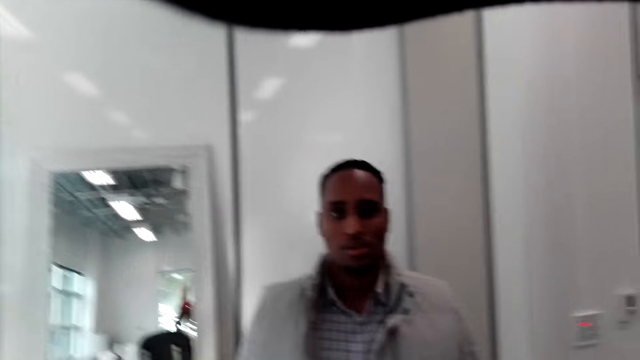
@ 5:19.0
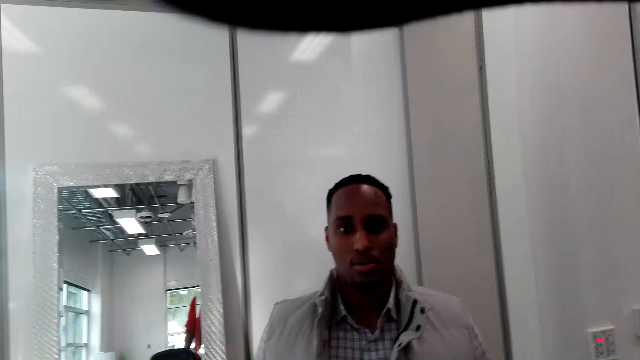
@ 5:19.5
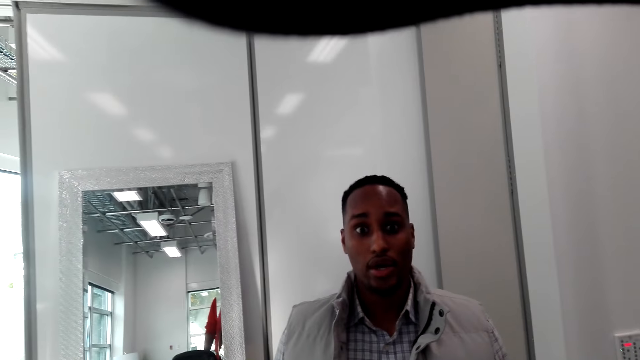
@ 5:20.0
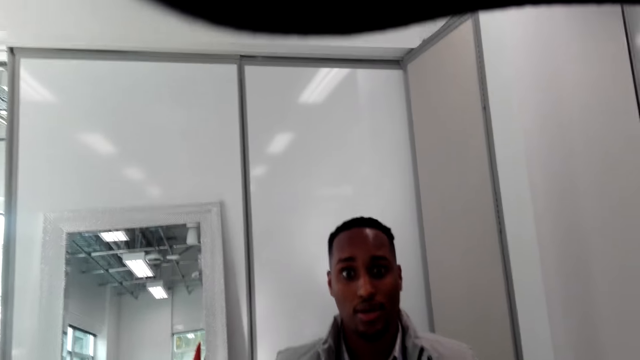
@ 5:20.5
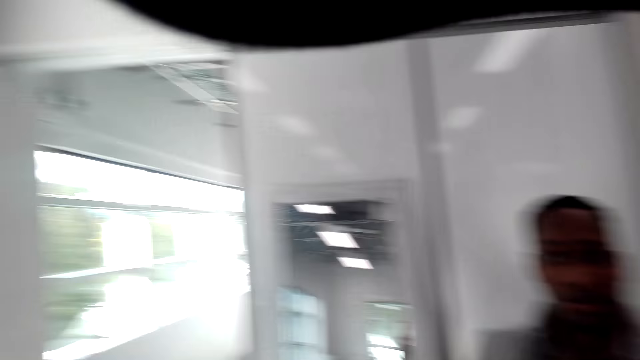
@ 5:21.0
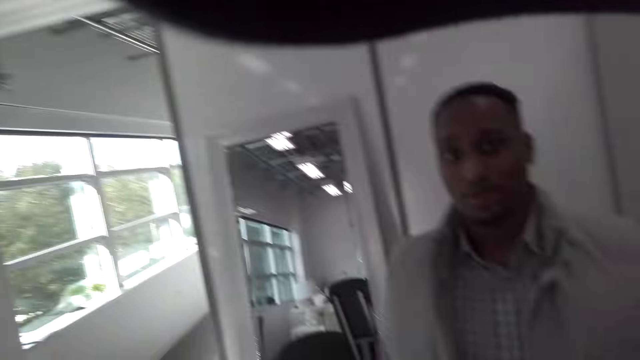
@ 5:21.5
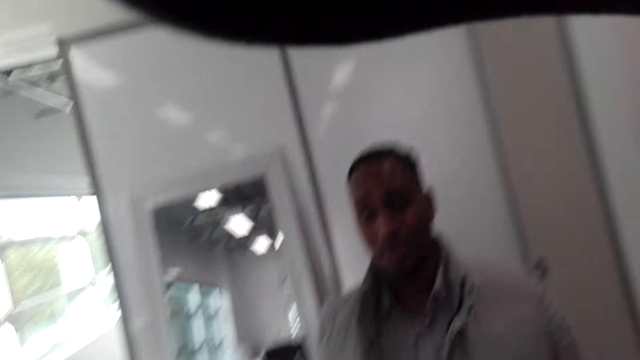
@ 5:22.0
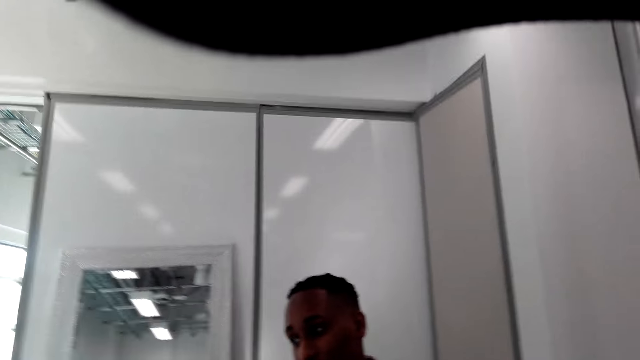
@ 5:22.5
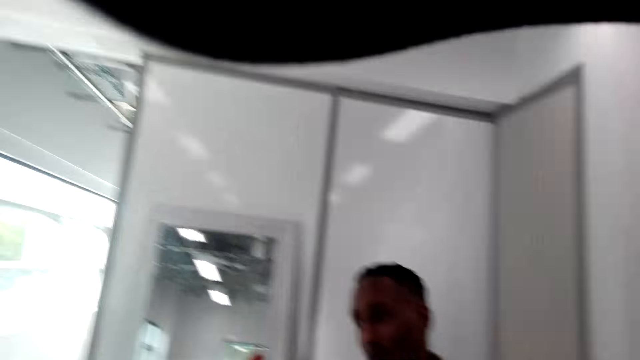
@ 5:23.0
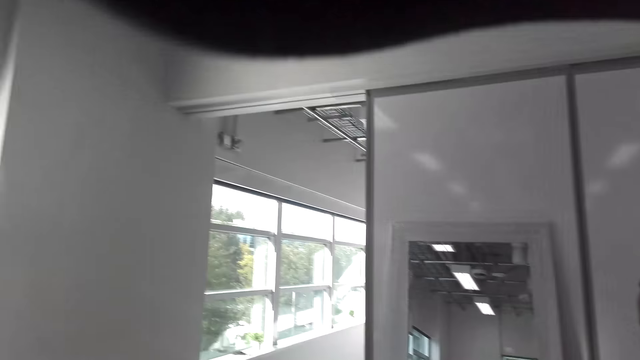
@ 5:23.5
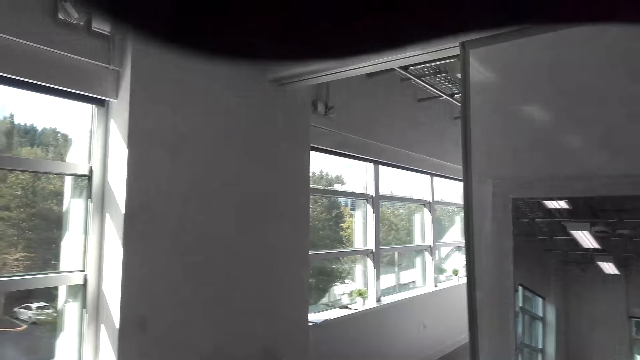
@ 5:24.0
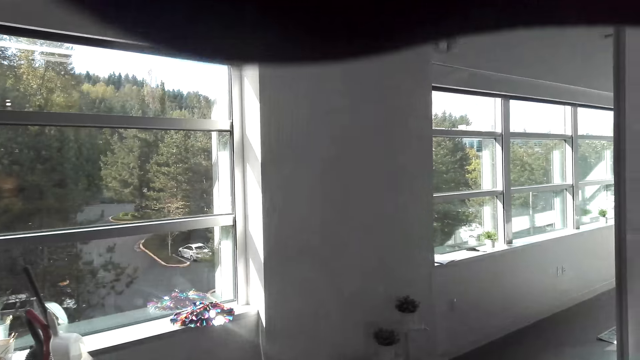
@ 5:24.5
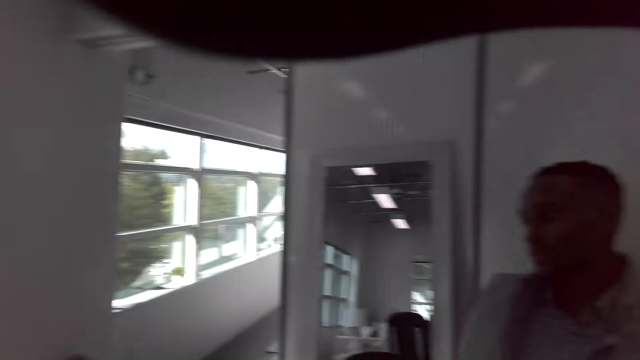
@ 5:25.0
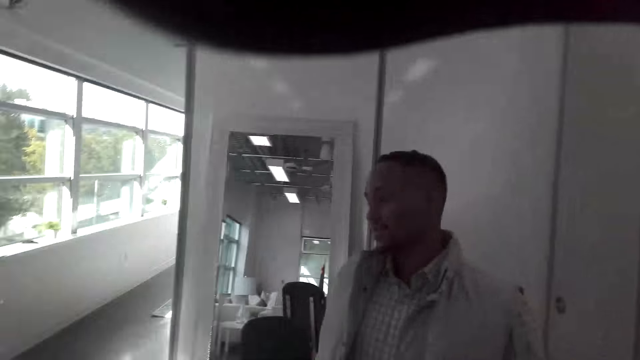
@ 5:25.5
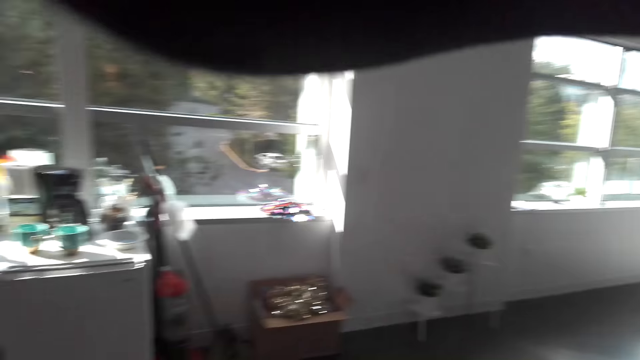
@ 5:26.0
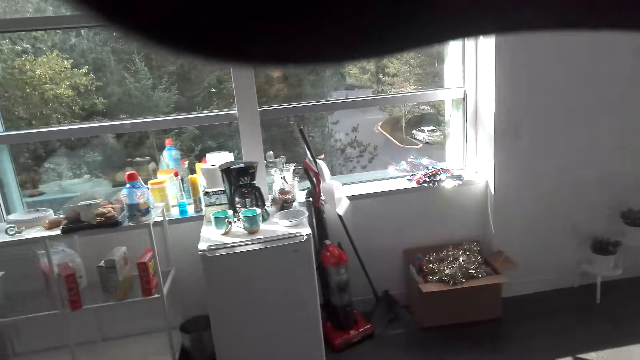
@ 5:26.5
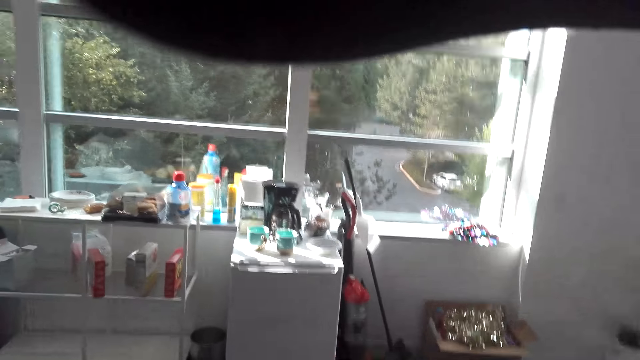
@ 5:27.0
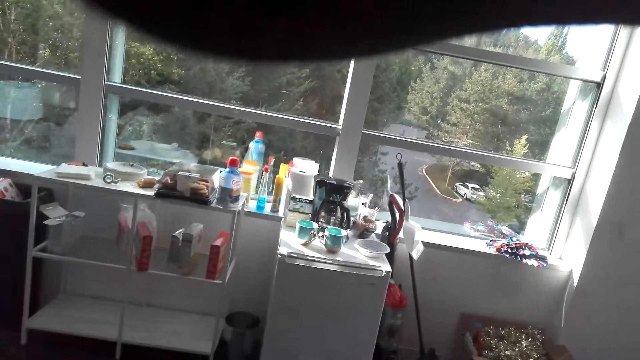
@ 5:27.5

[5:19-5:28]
A man talks with the camera wearer. The camera wearer talks with the man.

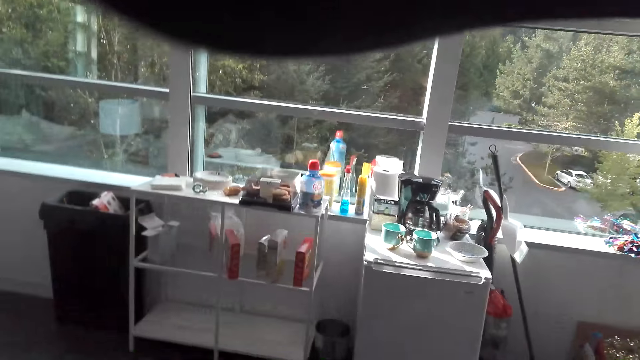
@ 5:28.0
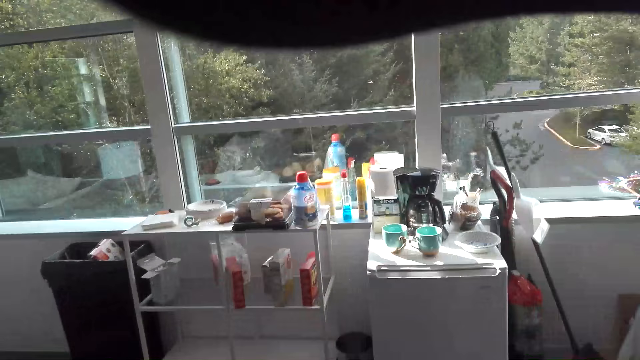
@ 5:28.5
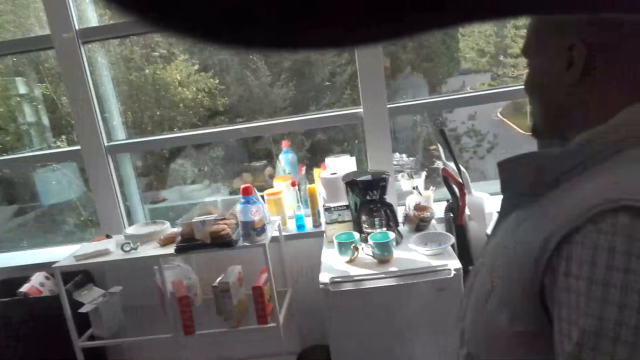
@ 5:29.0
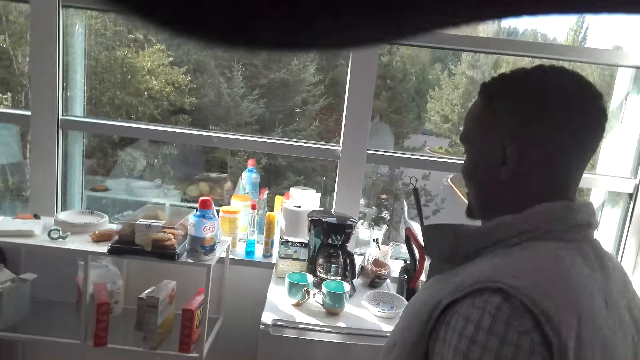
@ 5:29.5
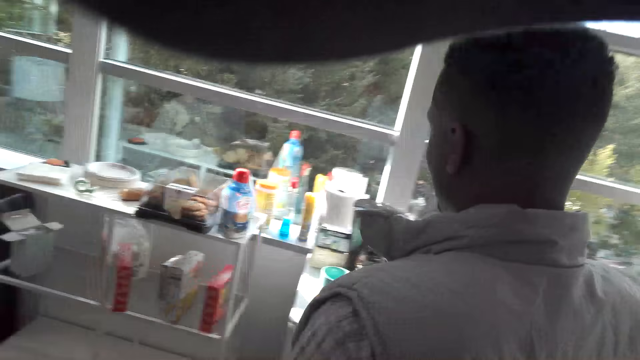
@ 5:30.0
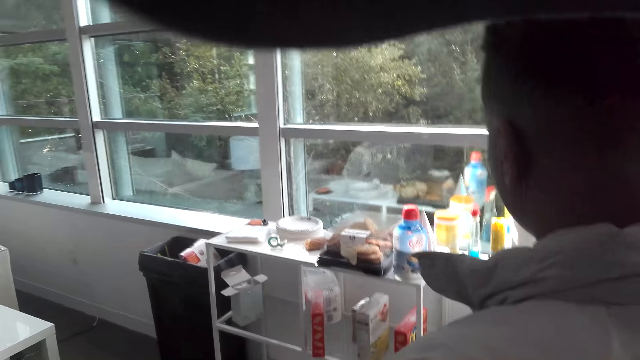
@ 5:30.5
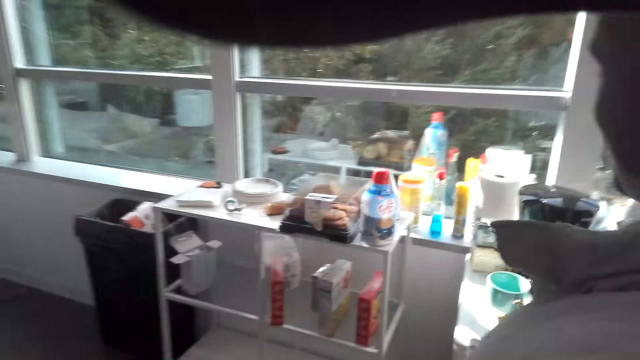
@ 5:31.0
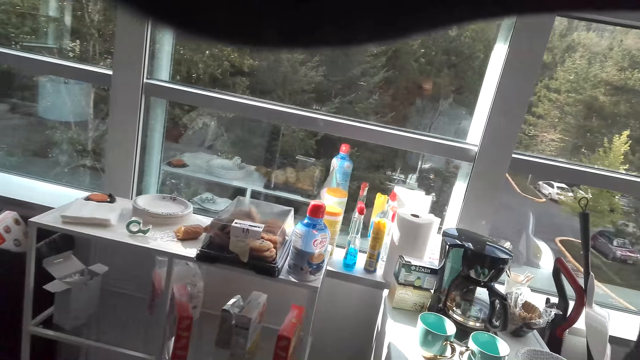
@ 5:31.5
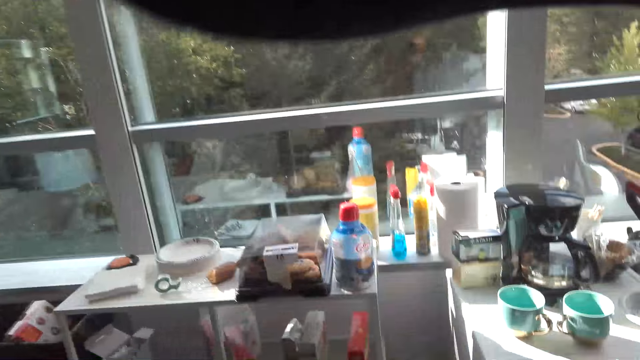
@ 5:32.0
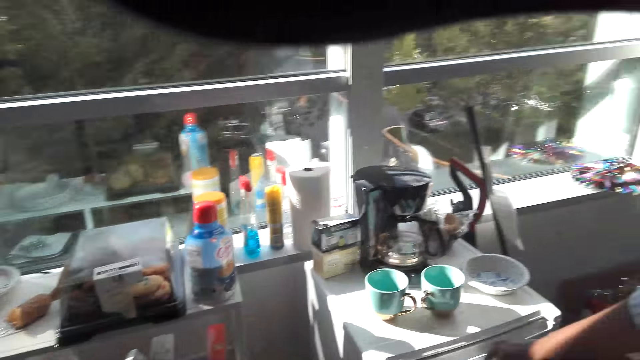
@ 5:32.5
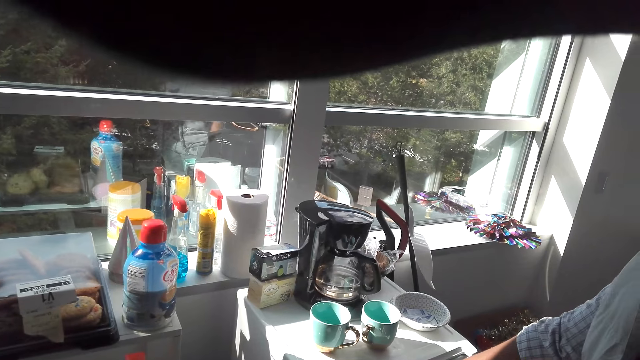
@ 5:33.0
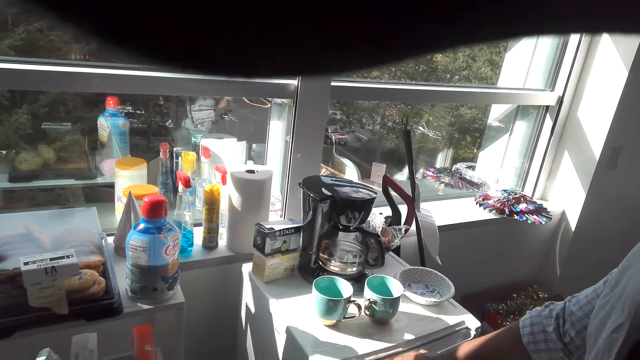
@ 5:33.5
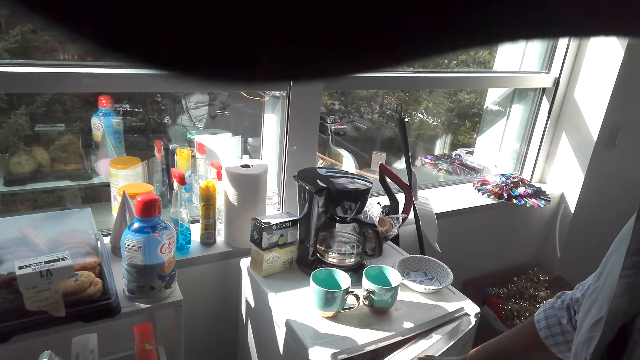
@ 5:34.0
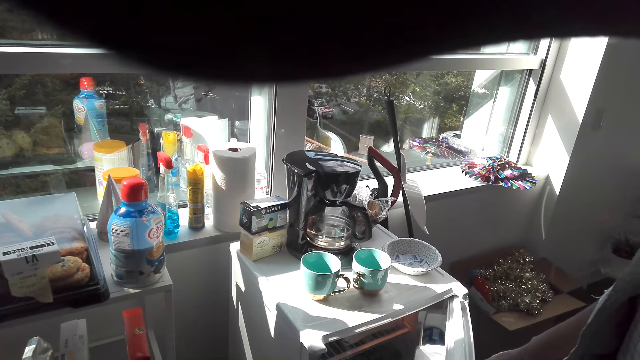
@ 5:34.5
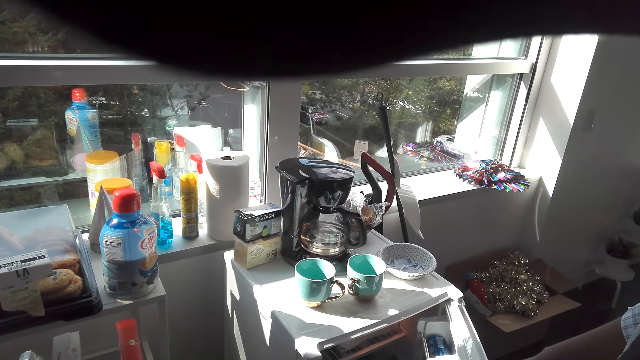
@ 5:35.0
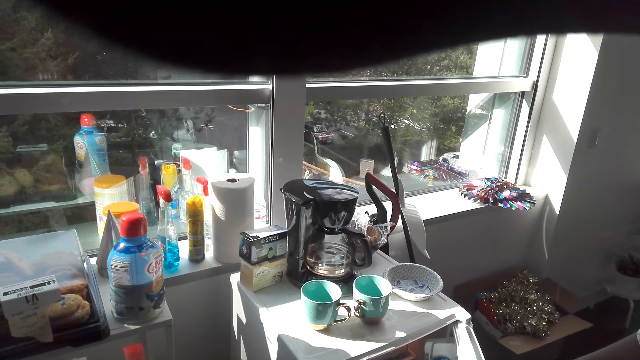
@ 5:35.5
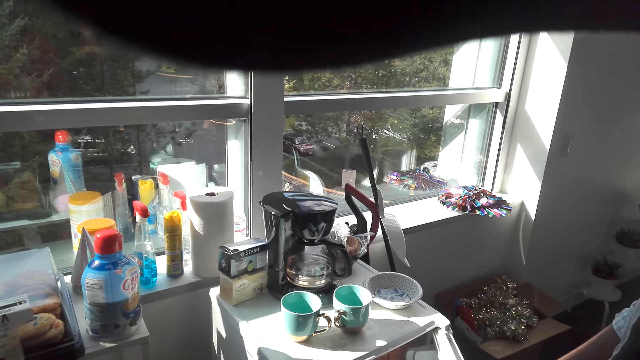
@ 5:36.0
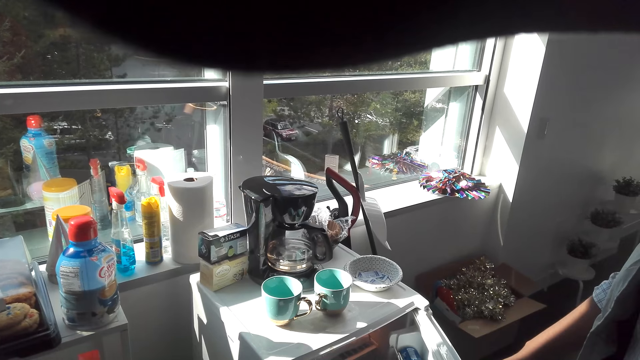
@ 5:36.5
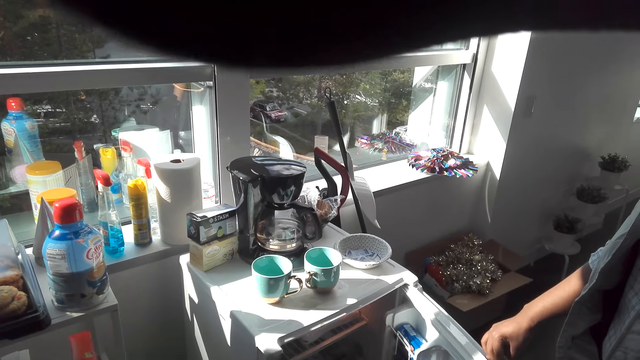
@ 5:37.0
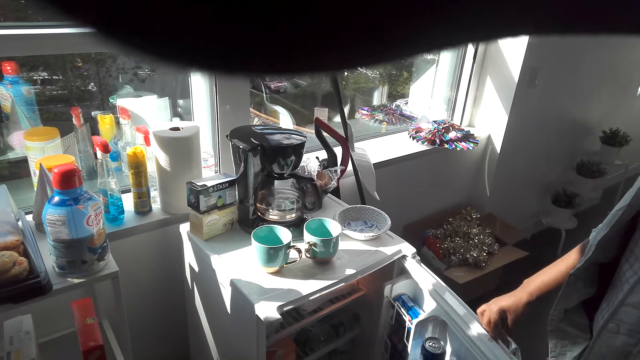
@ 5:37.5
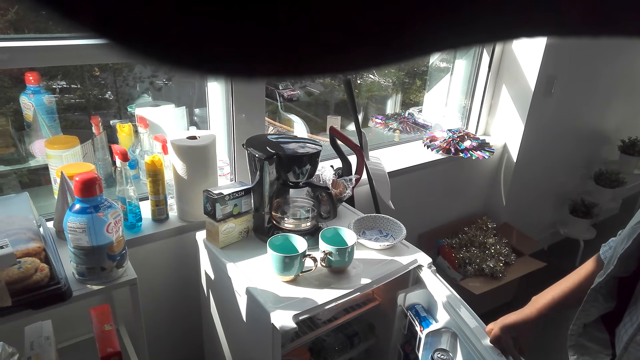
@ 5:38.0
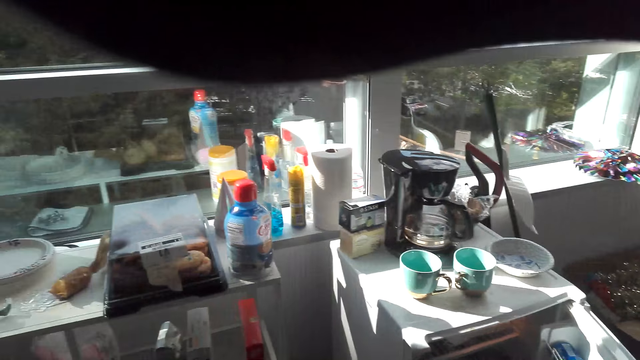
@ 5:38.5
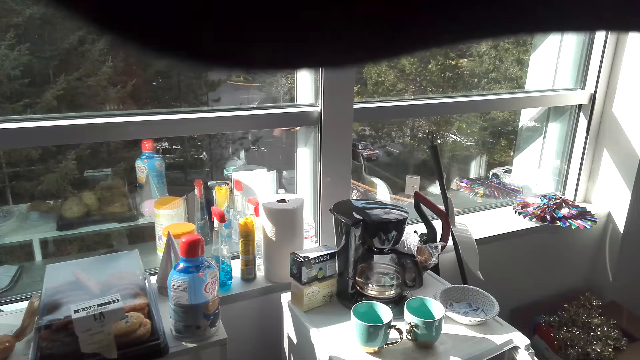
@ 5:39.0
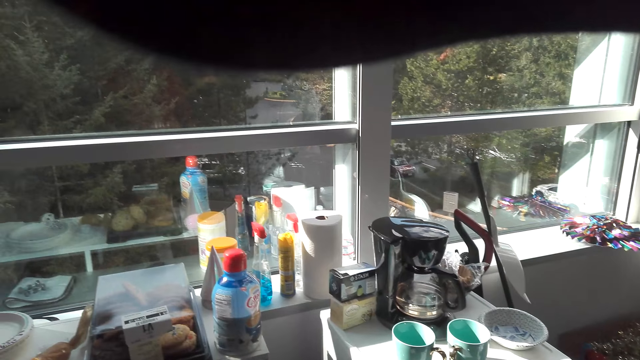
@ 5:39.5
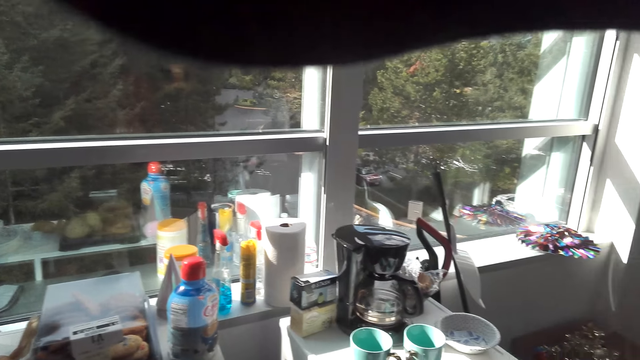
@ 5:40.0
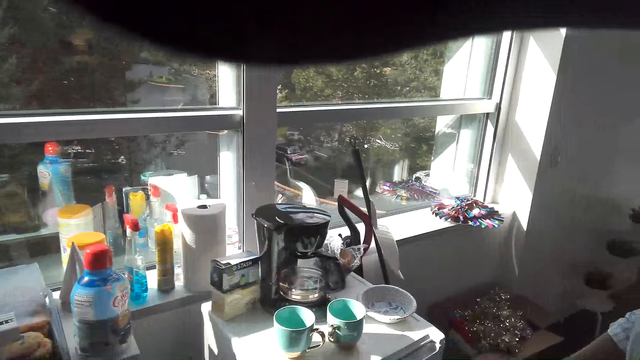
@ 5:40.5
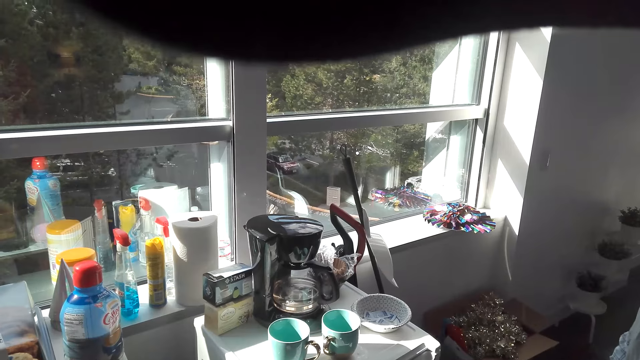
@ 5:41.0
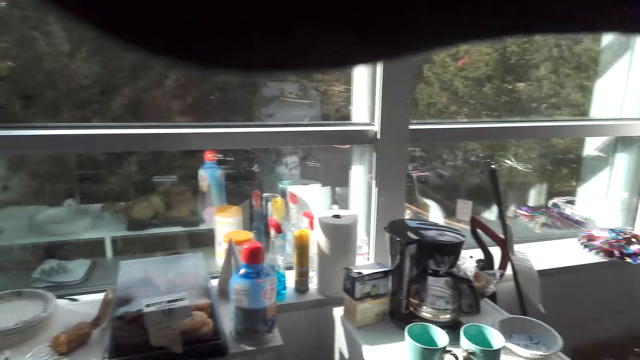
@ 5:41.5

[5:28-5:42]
A man walks around. The camera wearer walks around. The man opens the cabinet. The man opens the fridge. The man talks with the camera wearer. The camera wearer looks.
